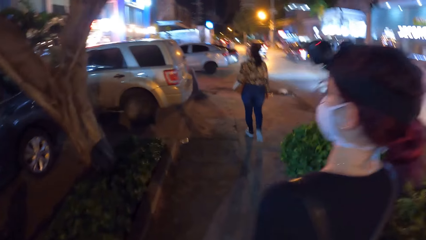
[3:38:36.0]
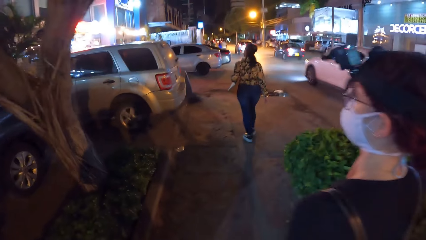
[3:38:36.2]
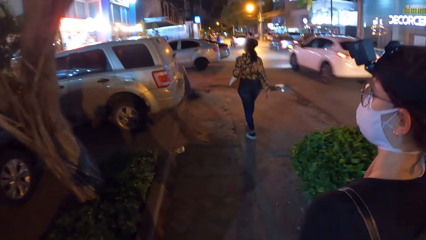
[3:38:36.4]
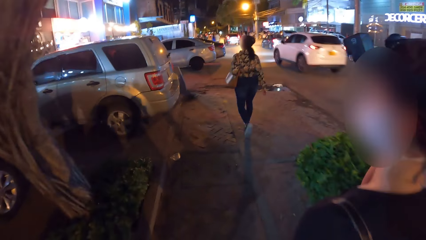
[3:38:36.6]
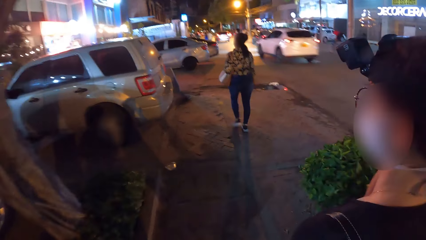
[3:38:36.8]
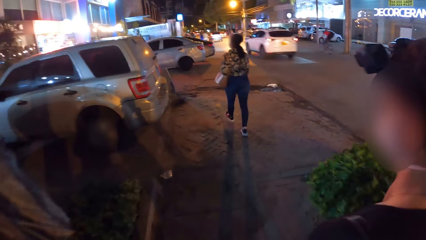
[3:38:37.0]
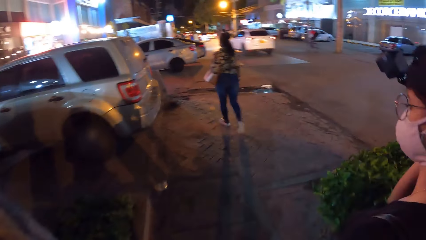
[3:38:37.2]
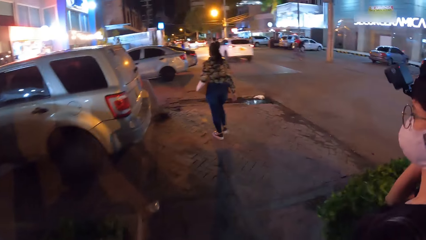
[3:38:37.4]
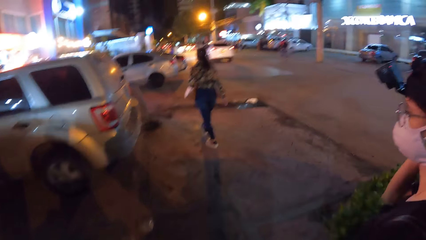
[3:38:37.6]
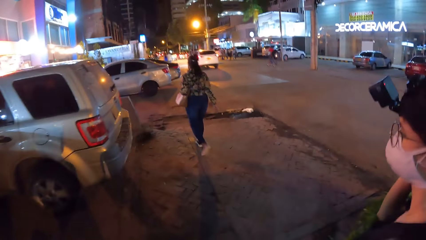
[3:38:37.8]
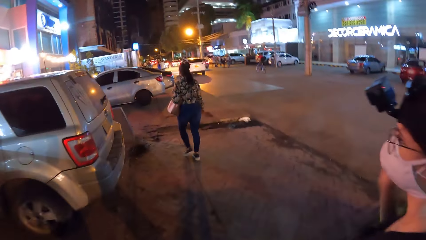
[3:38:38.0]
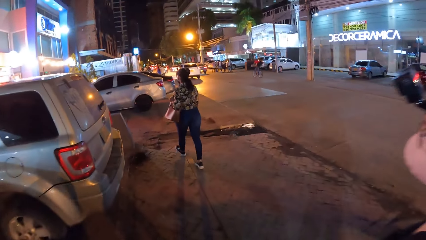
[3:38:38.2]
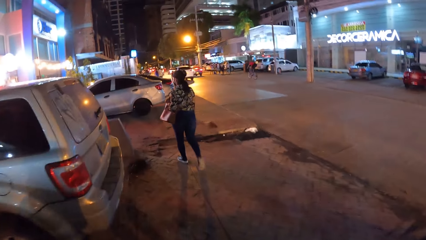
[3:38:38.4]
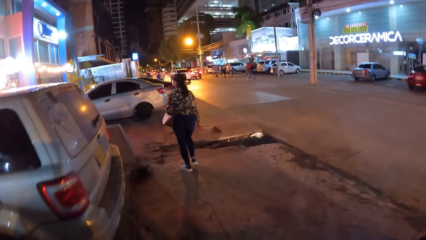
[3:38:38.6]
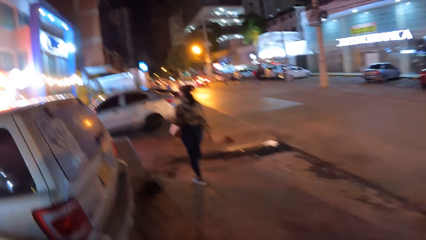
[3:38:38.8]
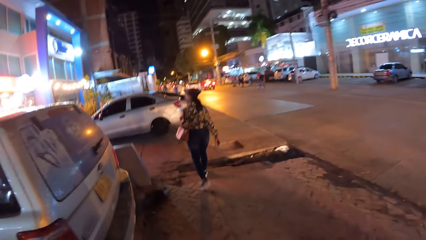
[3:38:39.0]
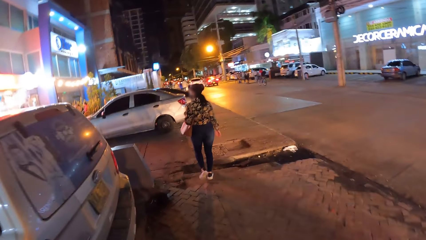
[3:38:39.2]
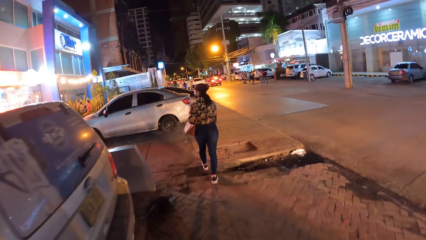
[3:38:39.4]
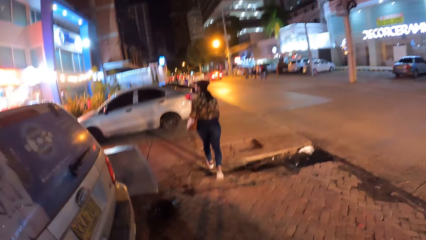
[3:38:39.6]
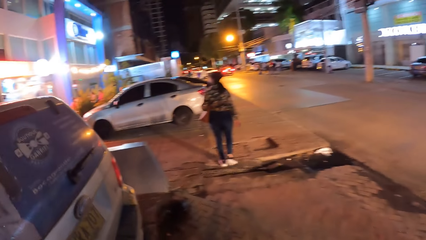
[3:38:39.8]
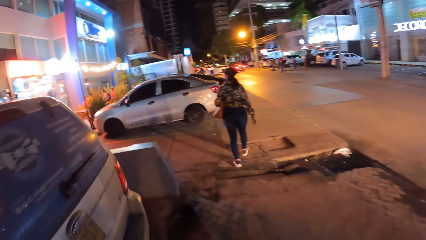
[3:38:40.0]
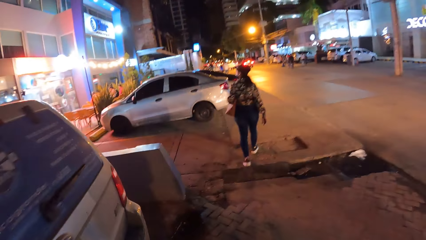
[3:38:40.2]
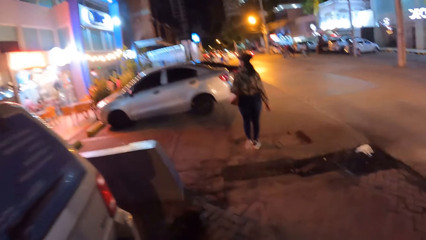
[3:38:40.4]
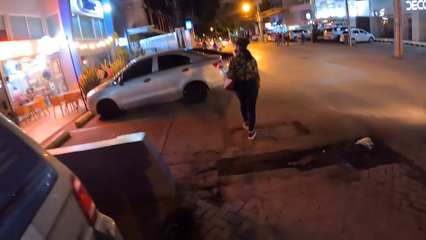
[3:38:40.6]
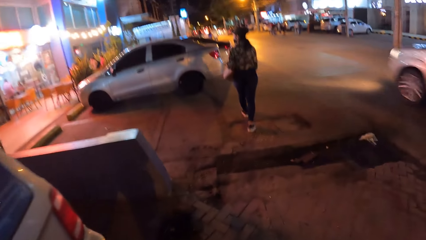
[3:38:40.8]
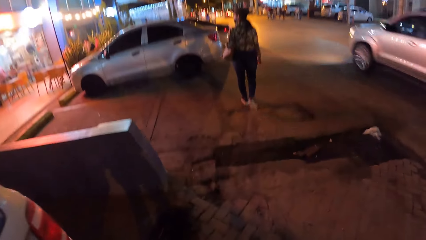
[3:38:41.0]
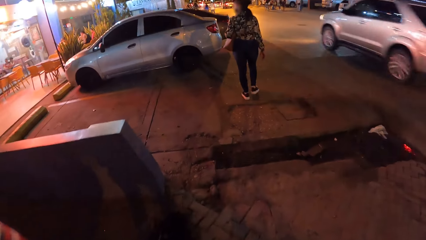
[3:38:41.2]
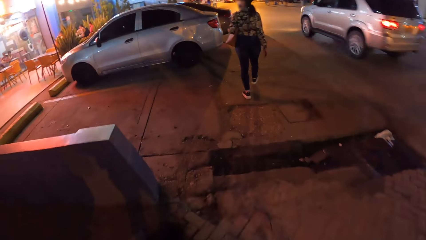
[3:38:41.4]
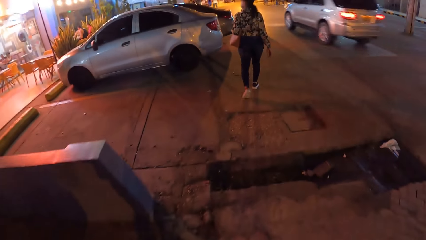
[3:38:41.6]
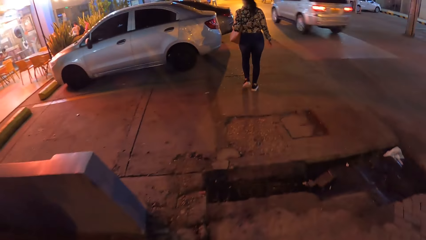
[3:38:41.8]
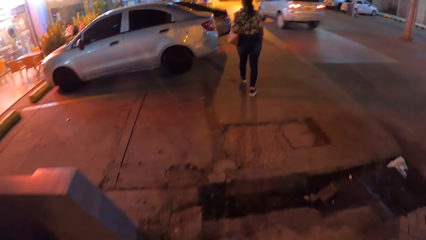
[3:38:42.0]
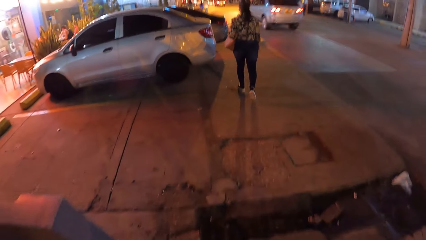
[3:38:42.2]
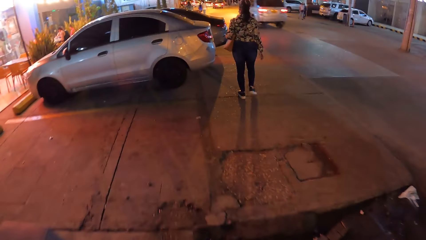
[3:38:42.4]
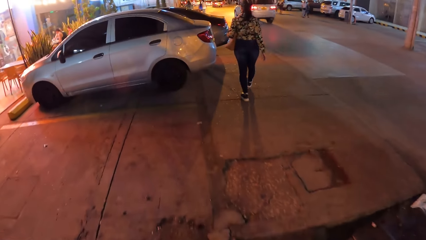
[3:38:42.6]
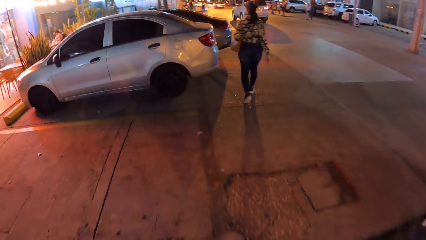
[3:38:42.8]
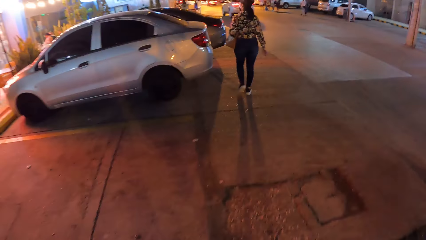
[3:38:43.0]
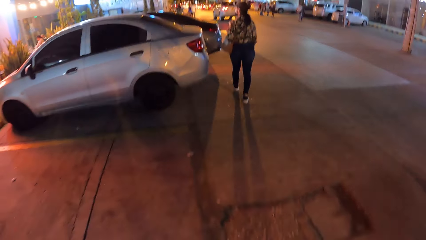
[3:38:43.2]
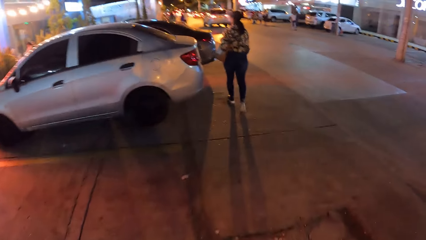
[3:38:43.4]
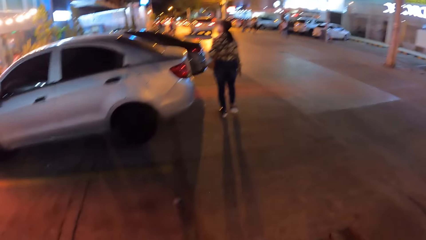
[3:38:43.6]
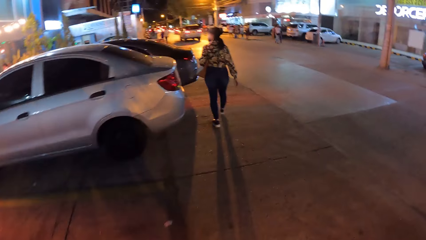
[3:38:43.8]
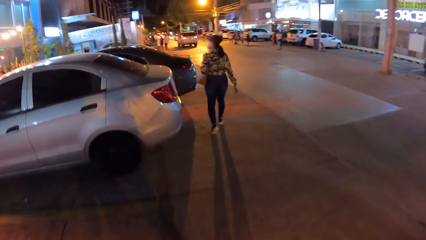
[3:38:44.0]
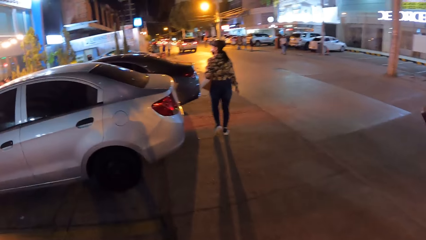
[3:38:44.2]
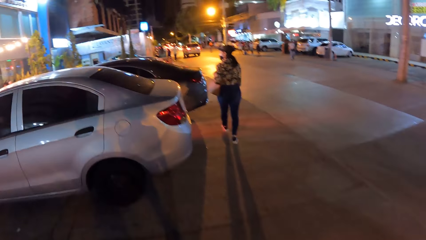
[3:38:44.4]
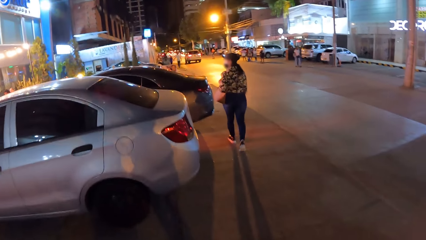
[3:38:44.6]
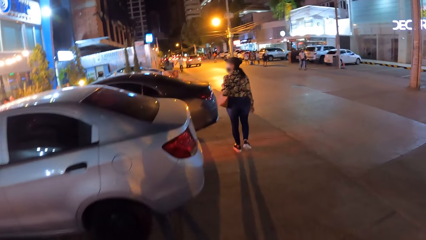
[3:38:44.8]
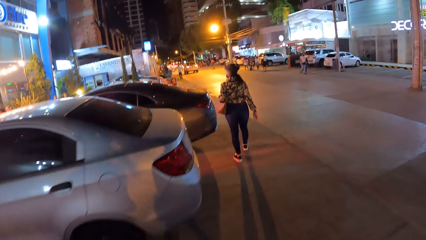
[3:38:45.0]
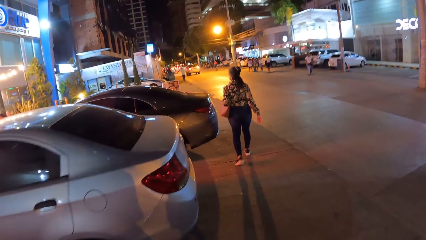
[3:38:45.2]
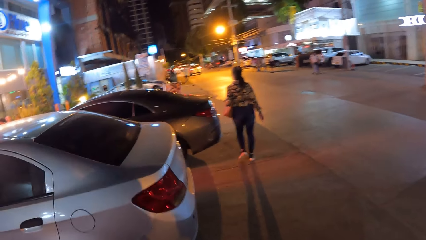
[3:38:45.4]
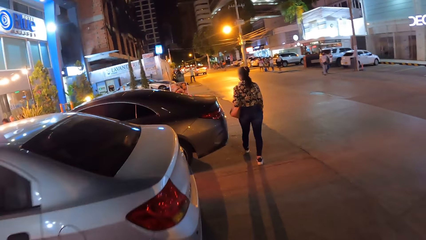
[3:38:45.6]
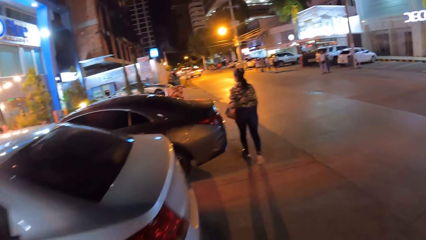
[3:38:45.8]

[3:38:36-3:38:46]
A woman looks around.

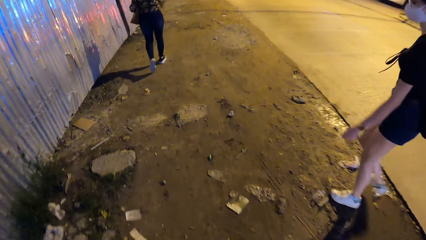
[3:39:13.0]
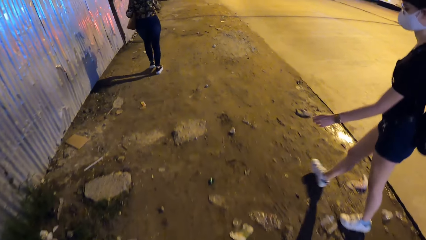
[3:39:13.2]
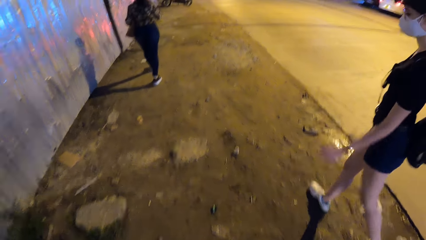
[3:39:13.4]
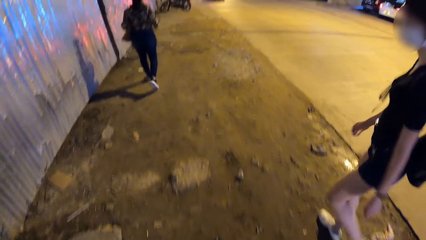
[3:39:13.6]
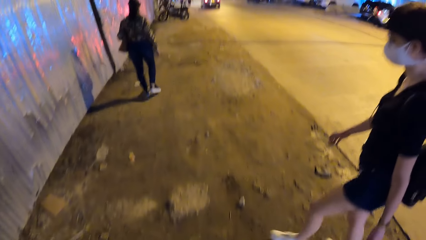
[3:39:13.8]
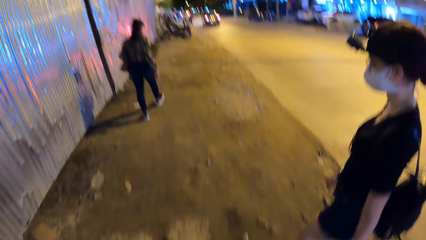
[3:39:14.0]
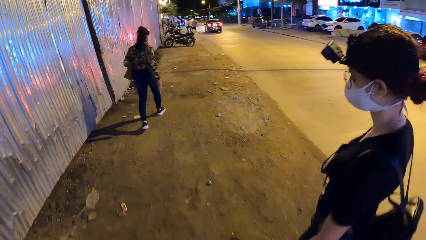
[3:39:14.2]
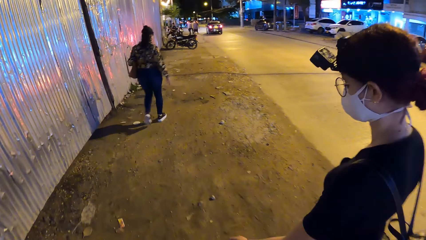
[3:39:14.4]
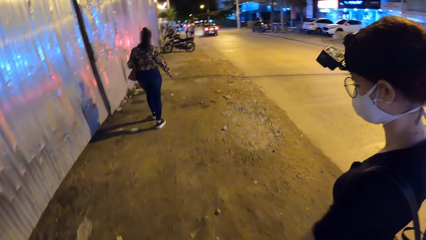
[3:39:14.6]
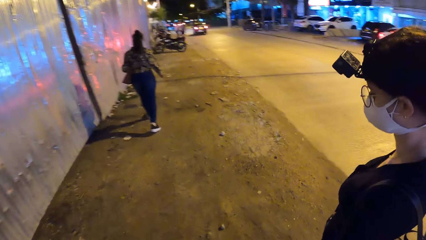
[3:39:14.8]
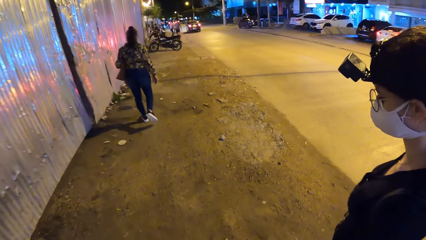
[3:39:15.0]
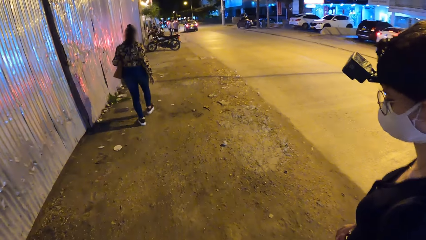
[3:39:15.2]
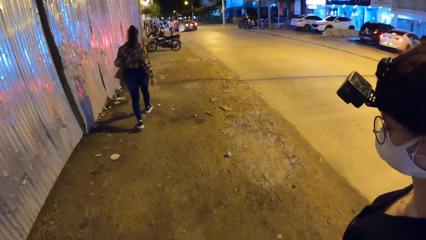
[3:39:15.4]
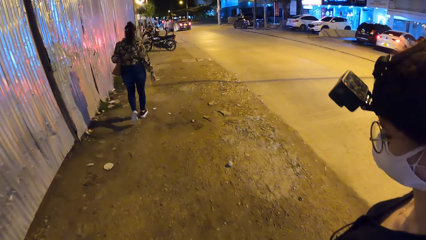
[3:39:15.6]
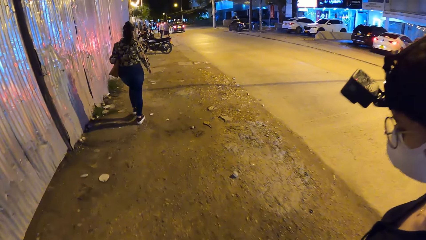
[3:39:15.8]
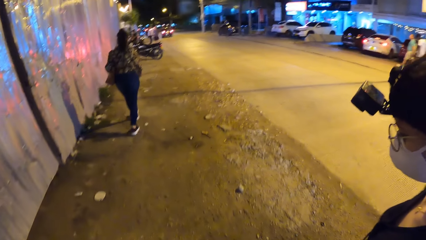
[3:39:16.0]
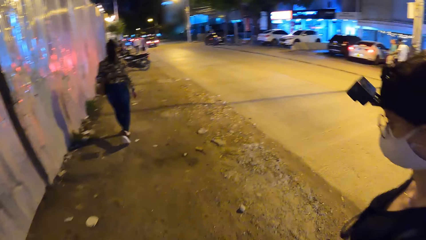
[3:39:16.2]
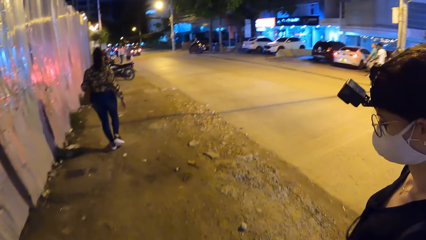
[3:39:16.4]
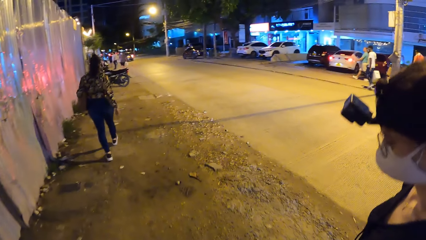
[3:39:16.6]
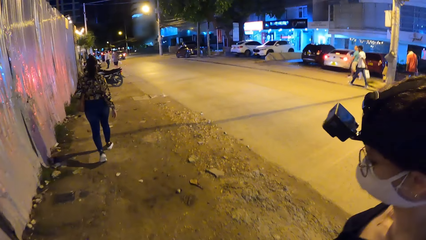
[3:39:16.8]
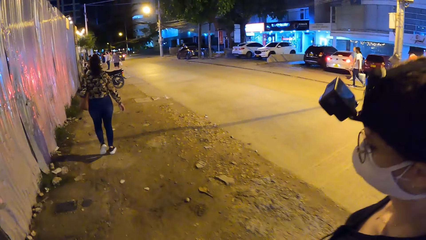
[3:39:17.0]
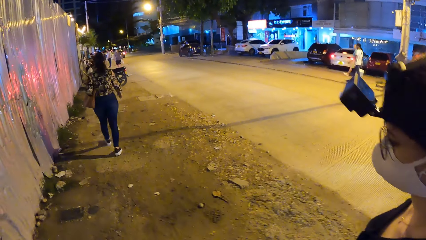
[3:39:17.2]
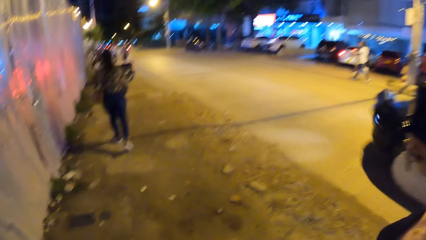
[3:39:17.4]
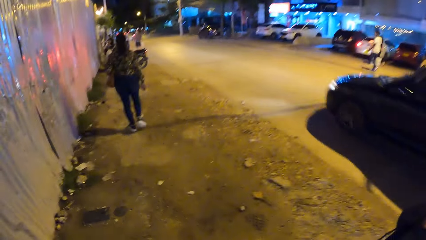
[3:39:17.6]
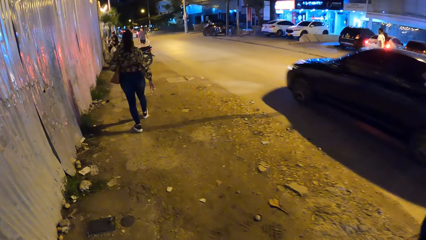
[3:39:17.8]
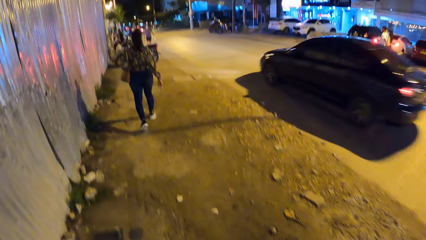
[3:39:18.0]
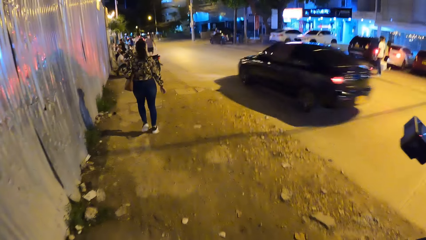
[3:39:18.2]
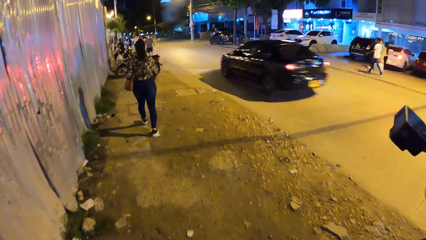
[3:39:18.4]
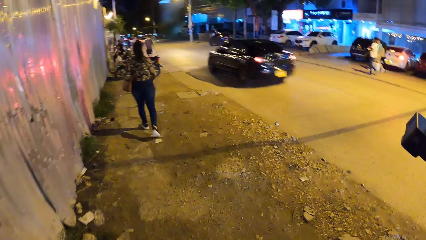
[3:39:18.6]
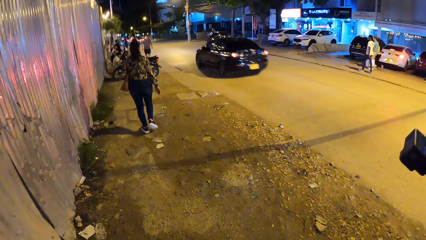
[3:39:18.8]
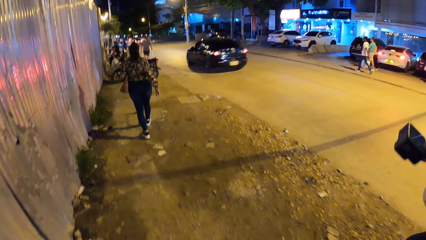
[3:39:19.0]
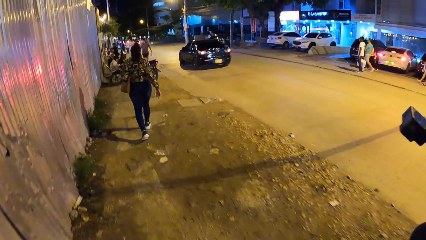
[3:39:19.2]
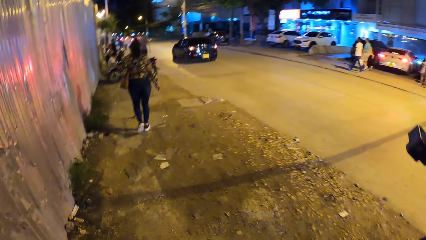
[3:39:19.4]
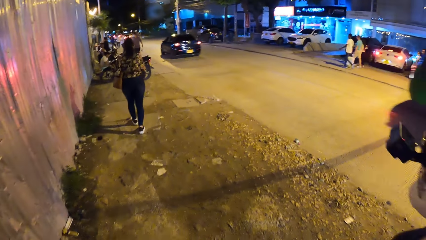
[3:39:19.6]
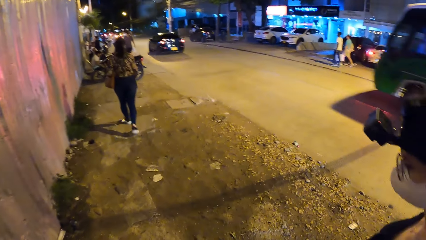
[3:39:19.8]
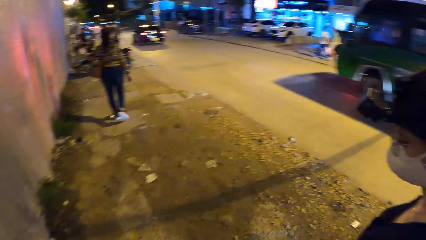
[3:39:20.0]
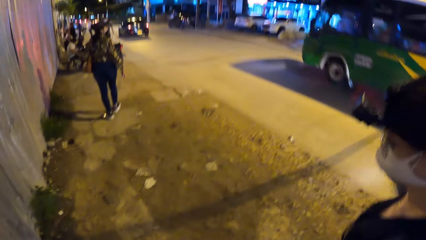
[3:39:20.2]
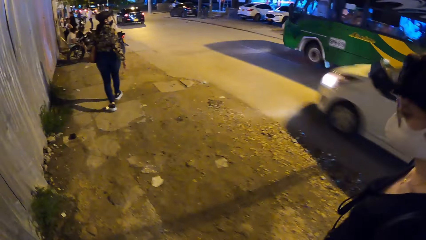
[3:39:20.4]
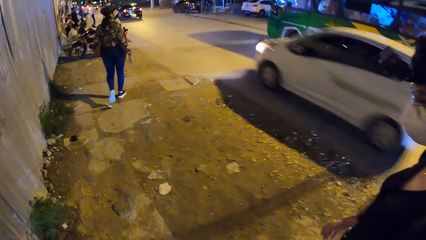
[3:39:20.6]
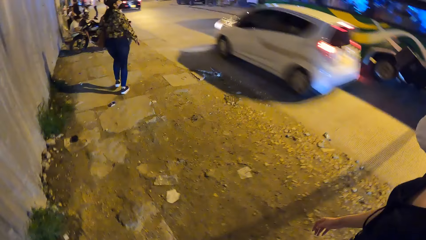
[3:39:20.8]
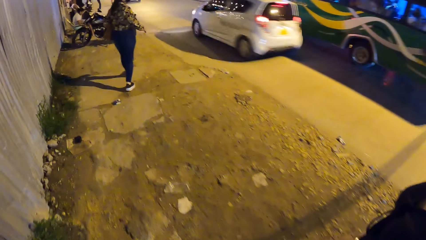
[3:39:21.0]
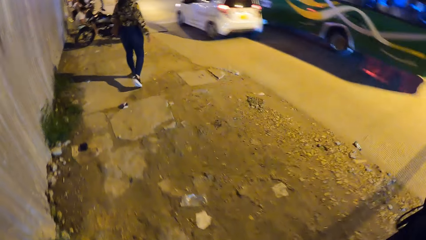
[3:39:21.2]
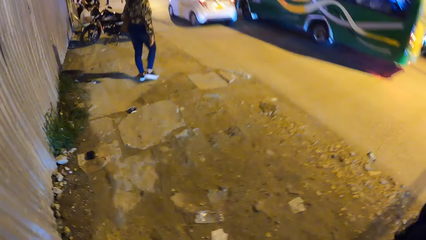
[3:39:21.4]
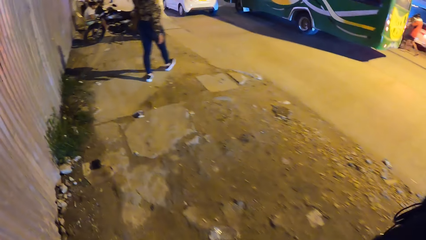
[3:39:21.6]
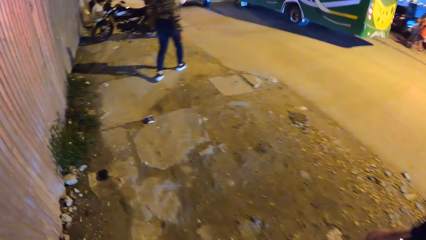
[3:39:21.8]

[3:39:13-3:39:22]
A woman looks down.
